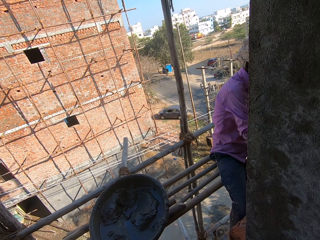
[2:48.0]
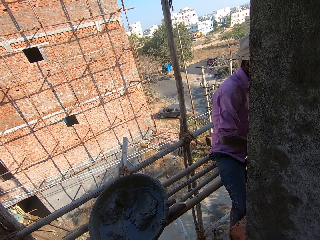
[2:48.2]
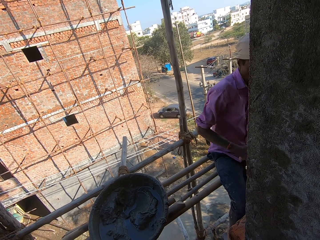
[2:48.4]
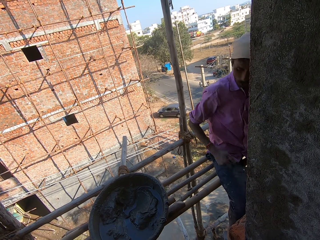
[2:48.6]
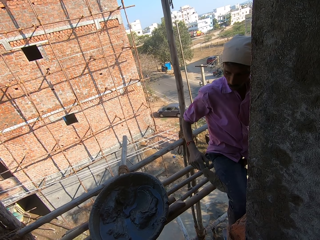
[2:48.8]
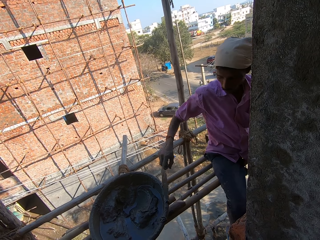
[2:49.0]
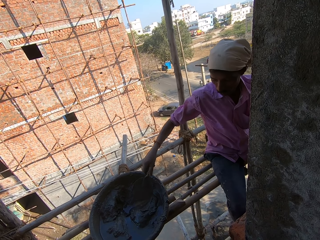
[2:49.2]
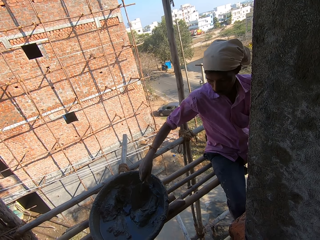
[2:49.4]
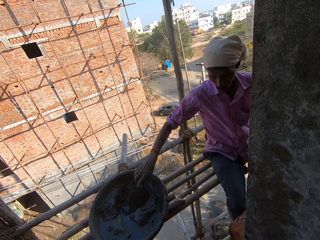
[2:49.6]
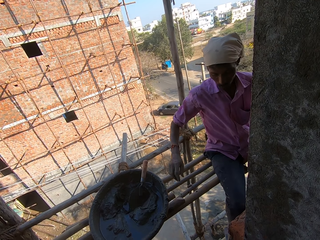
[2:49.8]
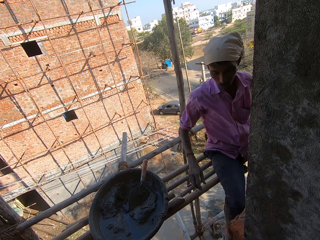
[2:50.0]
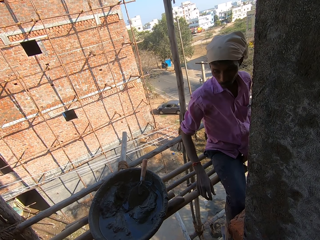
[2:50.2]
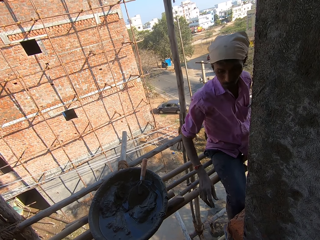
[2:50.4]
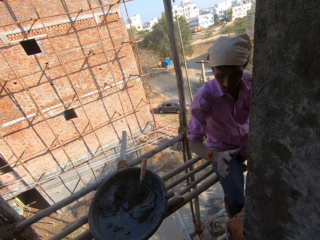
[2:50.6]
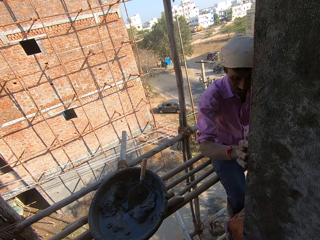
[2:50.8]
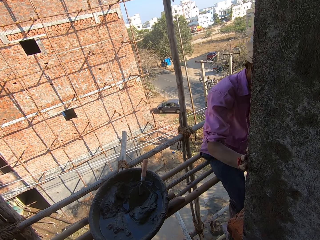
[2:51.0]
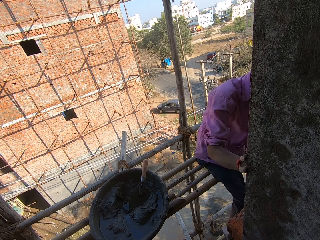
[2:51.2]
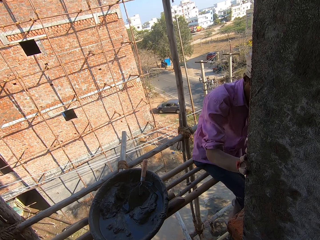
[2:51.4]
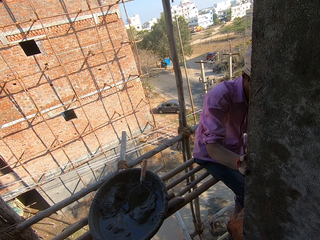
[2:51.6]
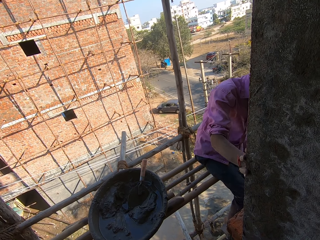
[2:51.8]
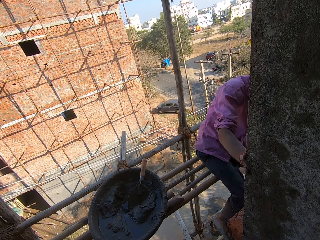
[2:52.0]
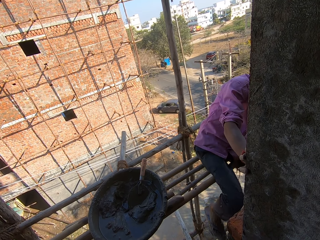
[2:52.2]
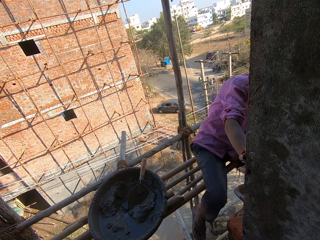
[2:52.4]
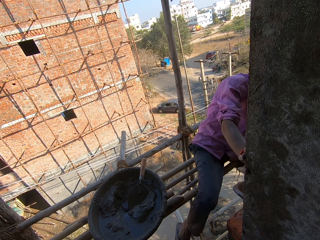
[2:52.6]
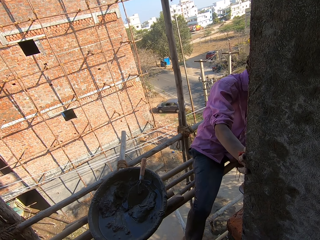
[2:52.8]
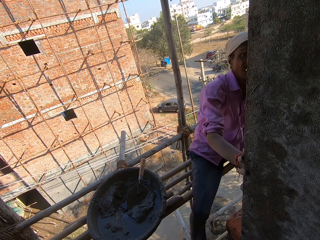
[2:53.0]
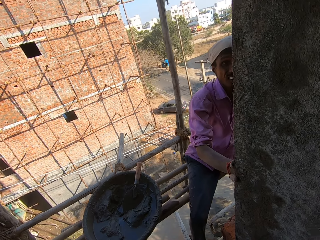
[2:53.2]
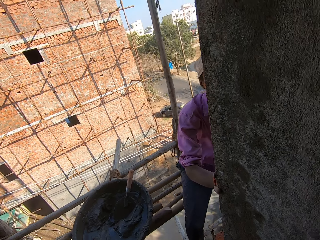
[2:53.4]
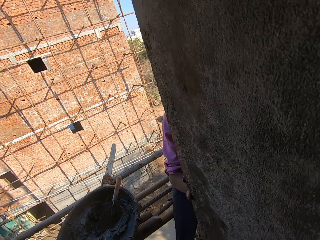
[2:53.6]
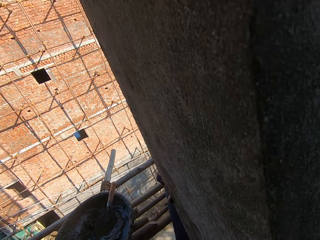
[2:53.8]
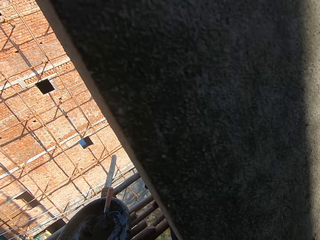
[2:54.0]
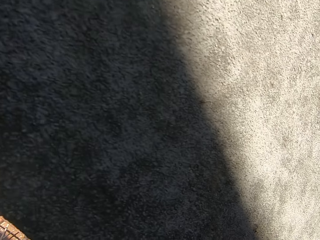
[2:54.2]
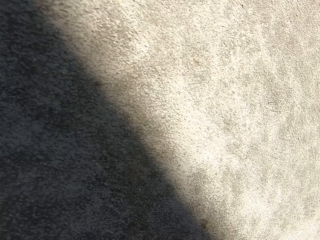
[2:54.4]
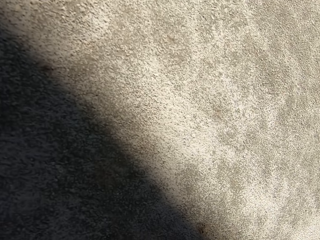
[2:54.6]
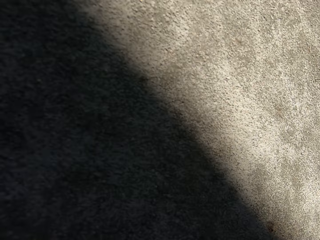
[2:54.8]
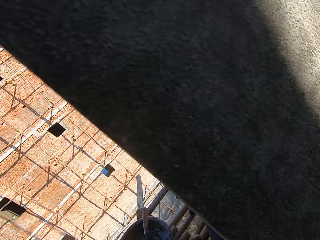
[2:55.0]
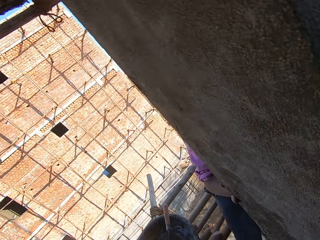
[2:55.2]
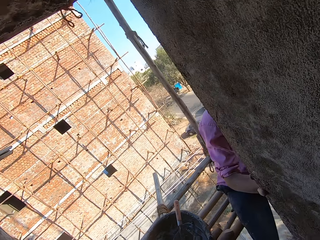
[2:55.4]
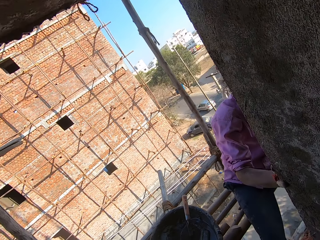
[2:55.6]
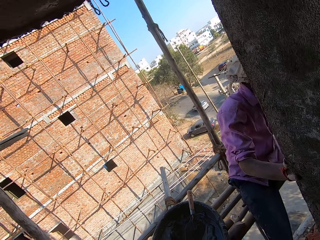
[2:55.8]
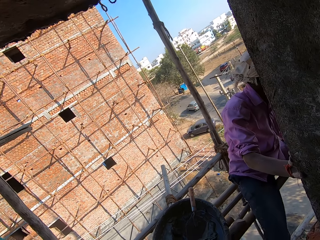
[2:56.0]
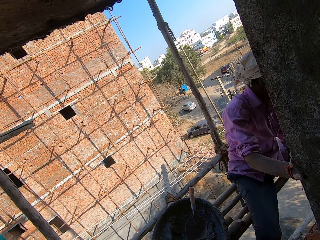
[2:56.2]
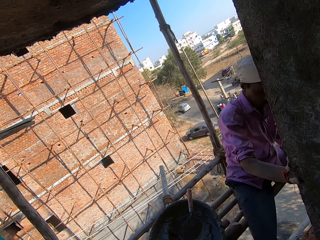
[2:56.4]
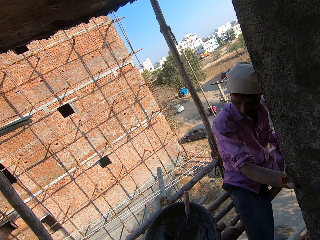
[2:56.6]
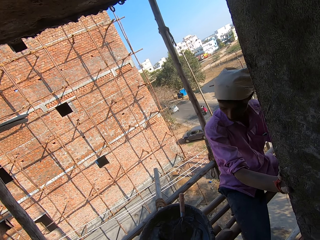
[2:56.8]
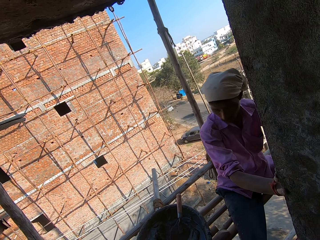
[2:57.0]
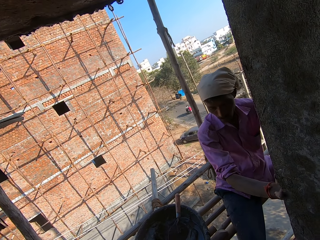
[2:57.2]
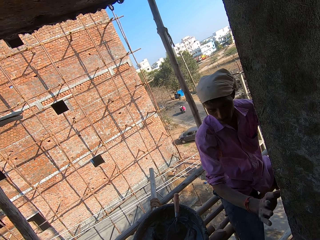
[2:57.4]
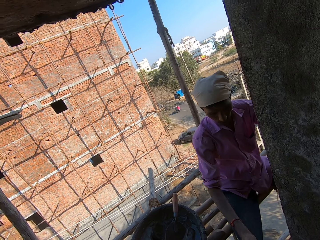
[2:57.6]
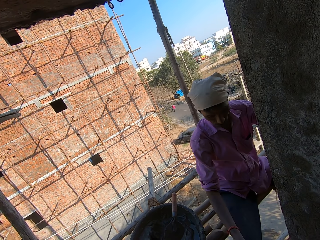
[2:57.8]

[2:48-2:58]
The camera wearer puts down the trowel. A man moves around. The camera wearer looks around.

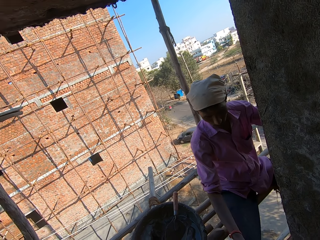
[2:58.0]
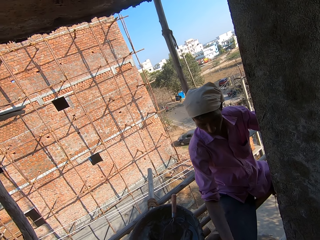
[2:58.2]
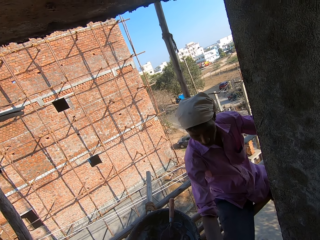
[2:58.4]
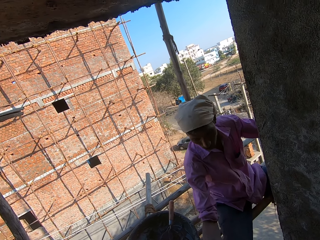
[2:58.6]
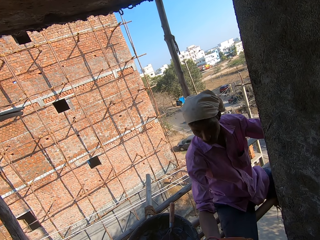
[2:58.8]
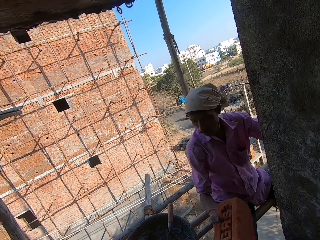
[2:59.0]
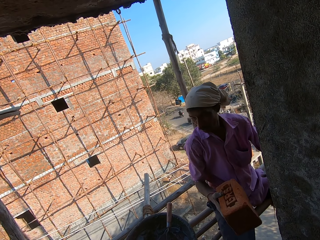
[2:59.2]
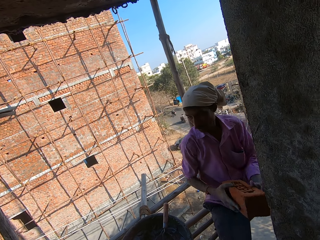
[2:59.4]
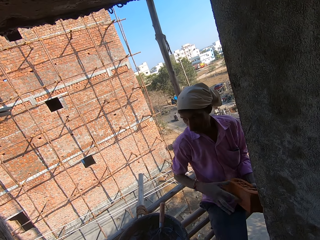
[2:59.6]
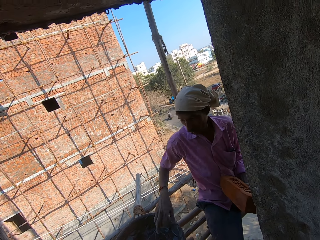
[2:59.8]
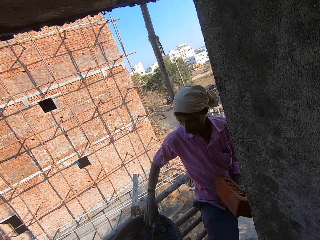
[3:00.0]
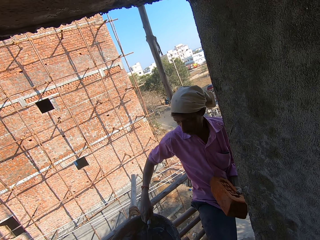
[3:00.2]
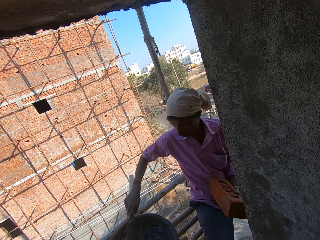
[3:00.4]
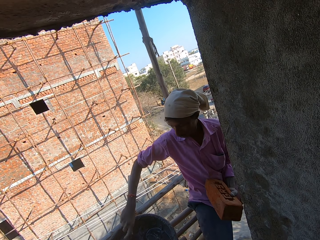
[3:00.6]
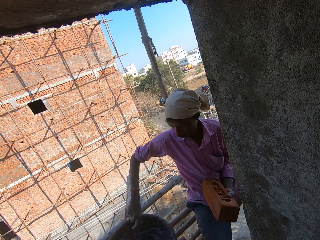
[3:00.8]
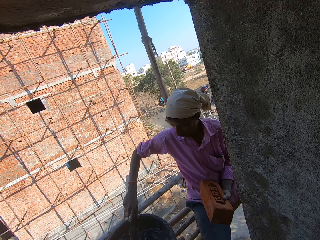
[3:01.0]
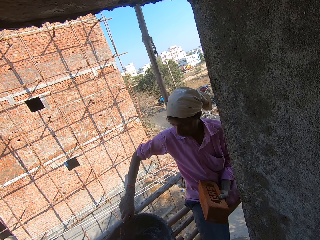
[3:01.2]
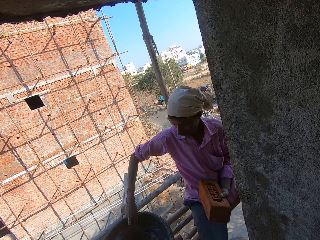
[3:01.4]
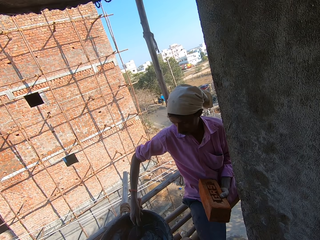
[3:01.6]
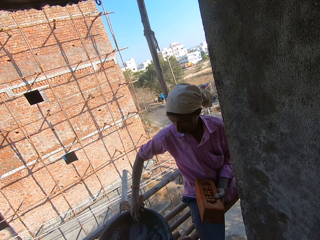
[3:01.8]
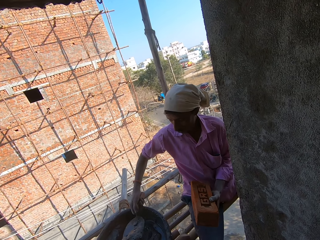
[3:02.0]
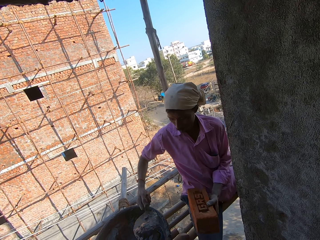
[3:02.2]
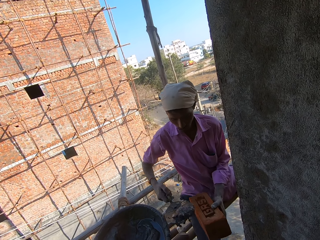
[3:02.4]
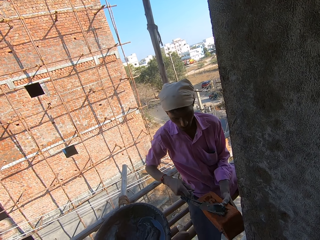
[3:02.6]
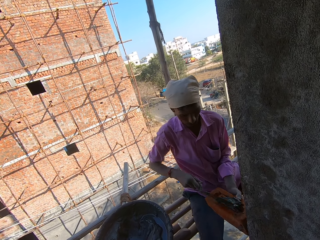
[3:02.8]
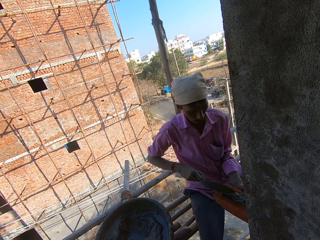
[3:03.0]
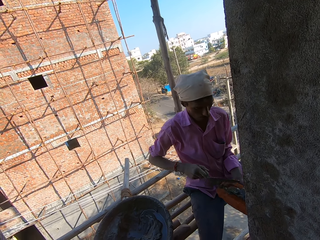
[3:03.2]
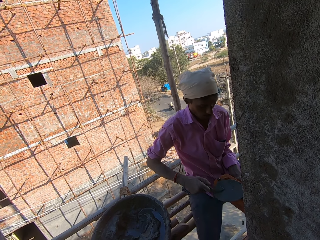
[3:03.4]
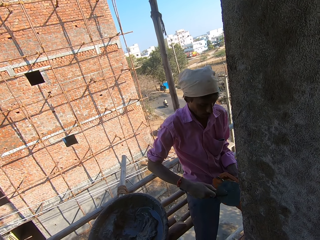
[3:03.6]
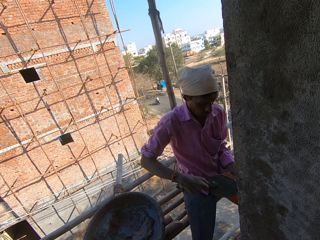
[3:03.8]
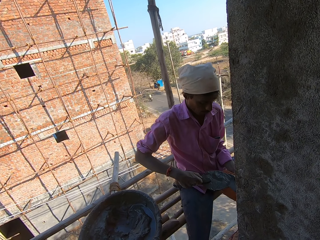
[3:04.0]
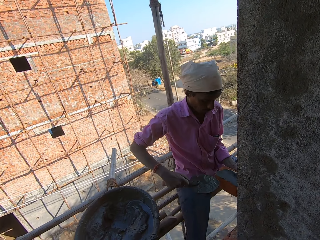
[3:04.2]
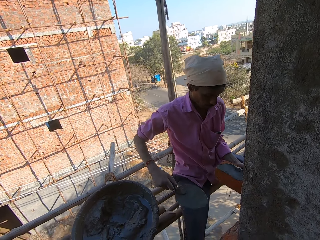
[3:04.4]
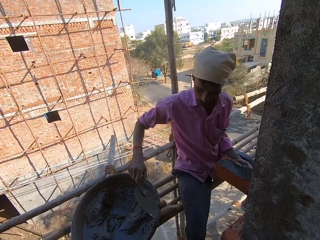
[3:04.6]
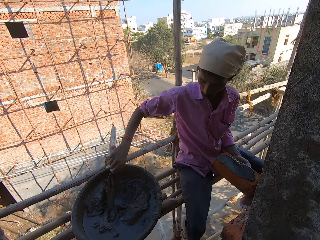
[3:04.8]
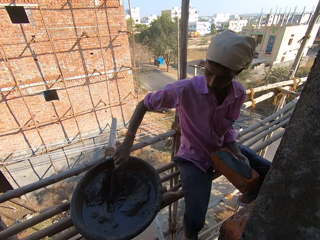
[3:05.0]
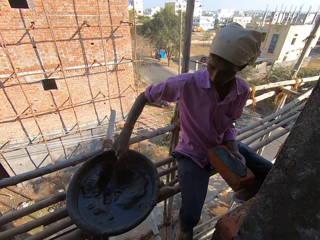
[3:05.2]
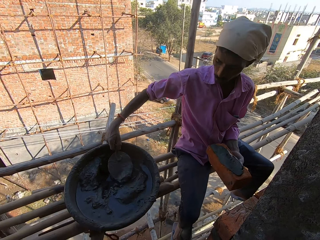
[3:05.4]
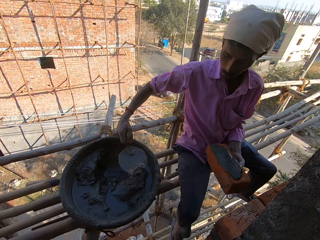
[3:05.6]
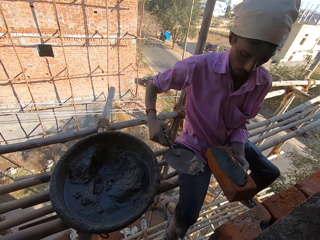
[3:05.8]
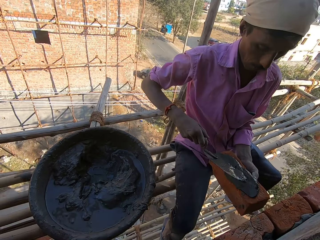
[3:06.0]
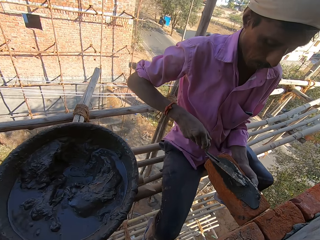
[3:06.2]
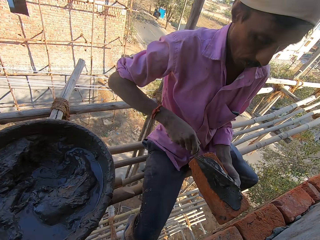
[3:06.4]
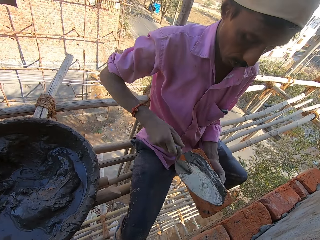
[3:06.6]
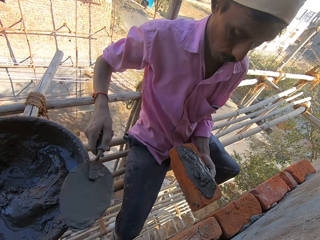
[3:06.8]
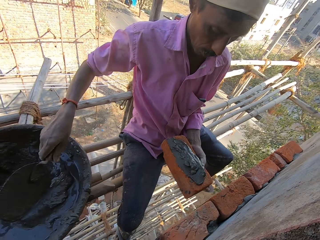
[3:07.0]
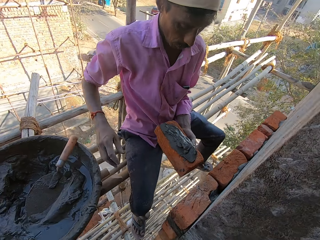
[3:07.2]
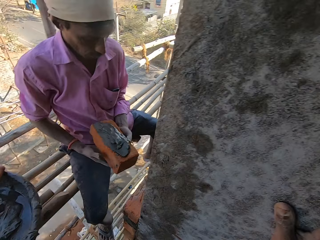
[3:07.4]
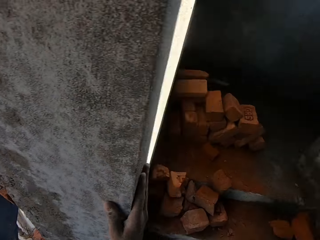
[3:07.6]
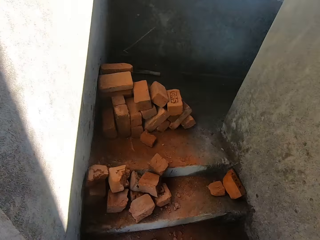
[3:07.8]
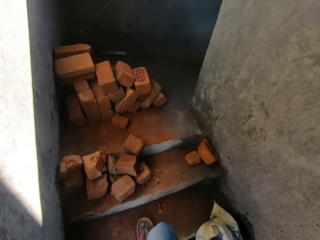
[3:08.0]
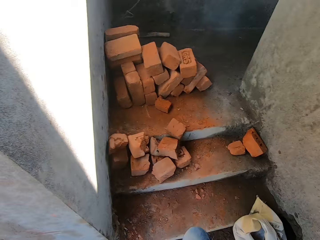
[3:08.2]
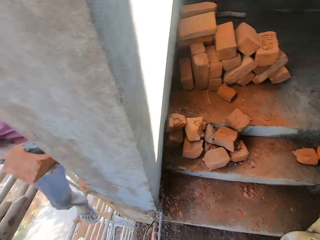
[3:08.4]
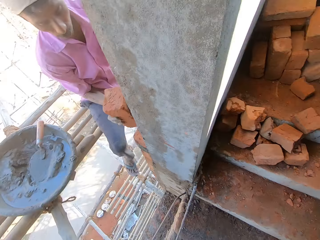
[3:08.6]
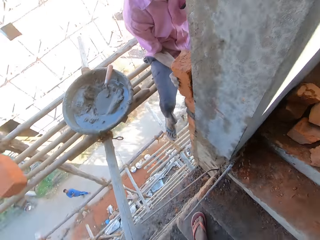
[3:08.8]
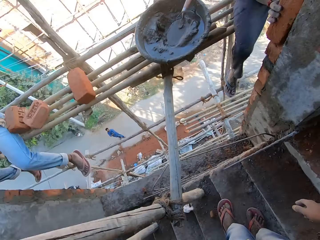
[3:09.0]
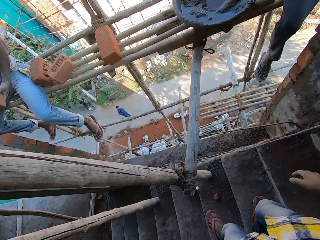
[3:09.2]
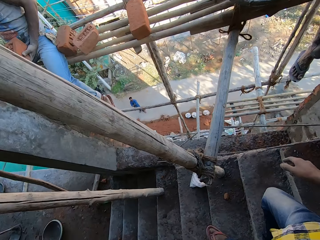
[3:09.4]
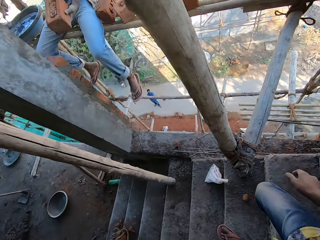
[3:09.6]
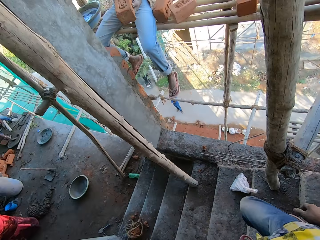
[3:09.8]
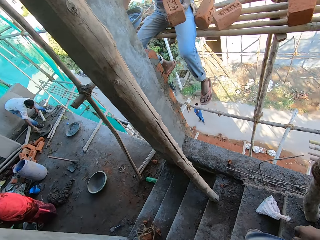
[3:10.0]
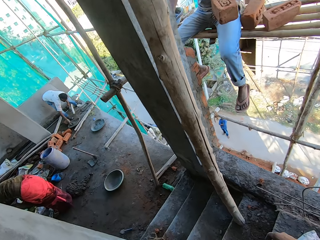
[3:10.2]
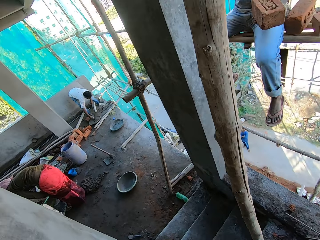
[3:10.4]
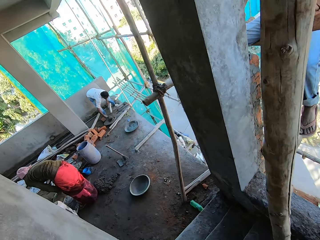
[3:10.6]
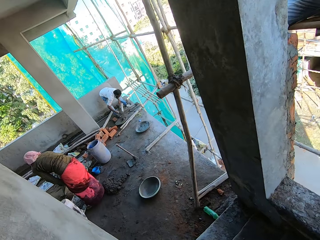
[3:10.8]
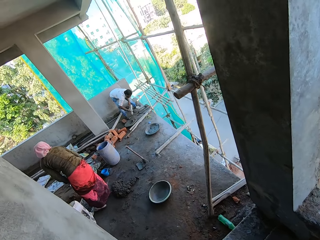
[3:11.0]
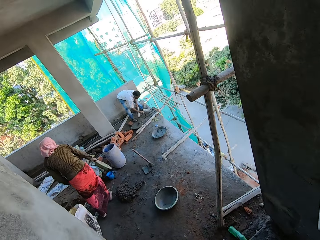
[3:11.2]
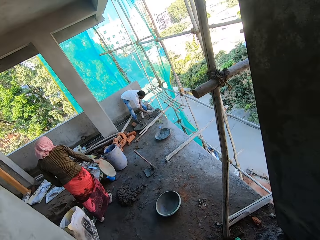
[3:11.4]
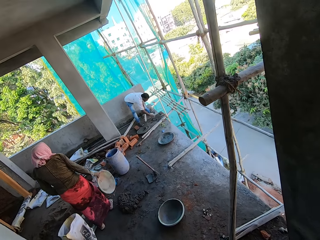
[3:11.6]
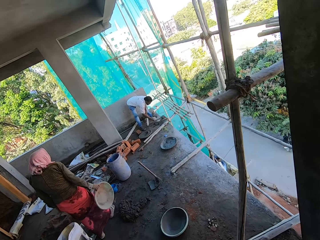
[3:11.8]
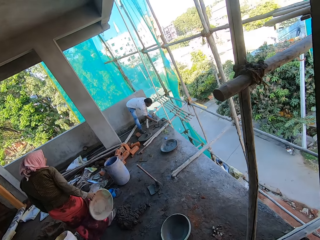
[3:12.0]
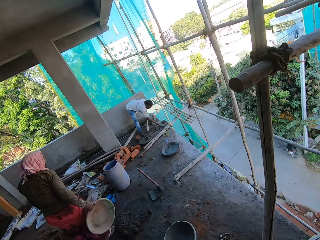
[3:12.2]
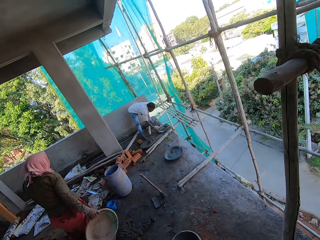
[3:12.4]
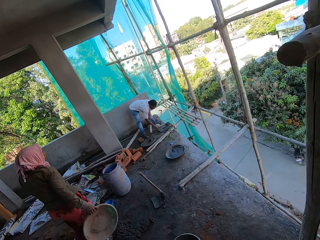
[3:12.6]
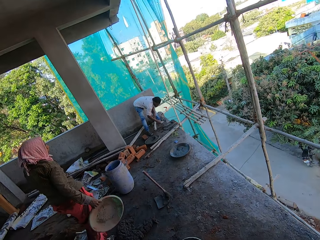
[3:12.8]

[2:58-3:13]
A man picks up a brick. The camera wearer passes the brick to the man. The man picks up a trowel and picks the plaster with the trowel. The camera wearer looks around. The man puts the plaster on the brick, picks the plaster with the trowel, puts the plaster on the brick, and puts down the trowel. The camera wearer looks around and moves around.
